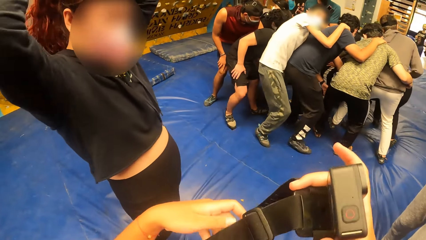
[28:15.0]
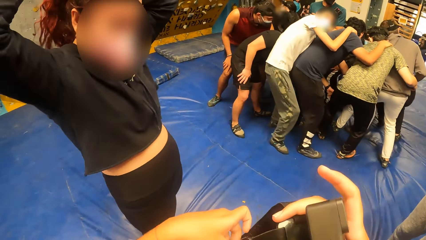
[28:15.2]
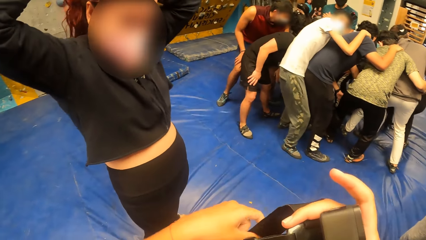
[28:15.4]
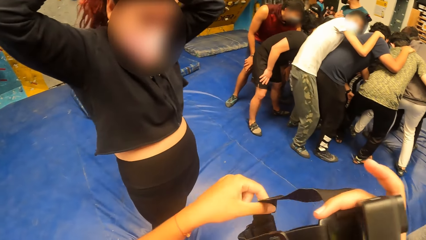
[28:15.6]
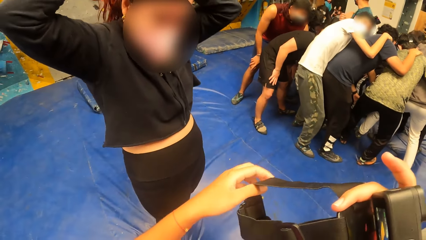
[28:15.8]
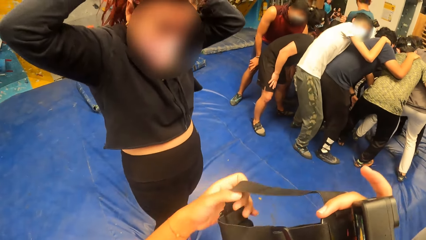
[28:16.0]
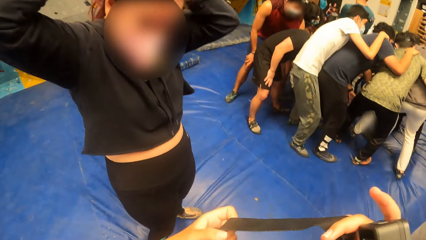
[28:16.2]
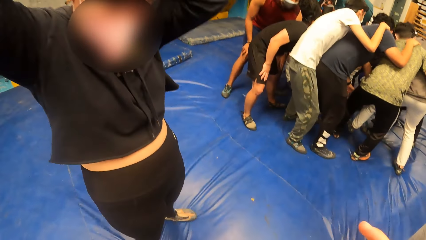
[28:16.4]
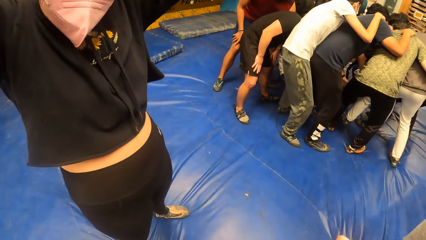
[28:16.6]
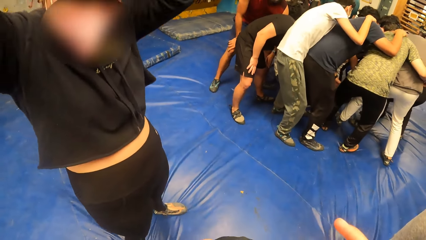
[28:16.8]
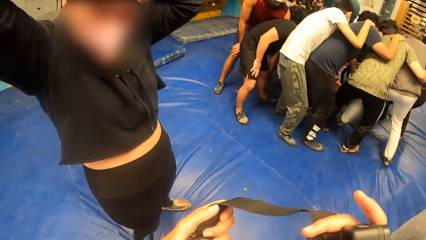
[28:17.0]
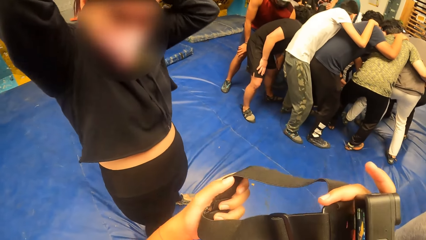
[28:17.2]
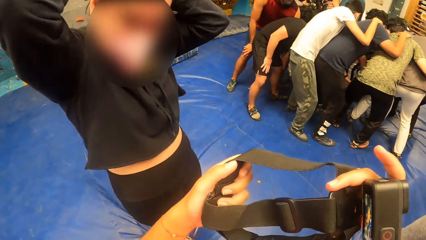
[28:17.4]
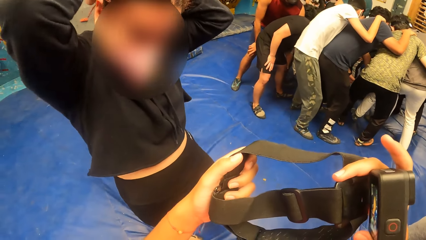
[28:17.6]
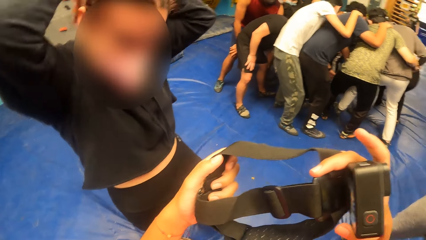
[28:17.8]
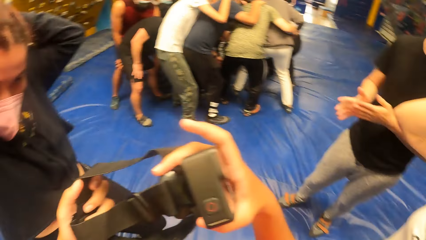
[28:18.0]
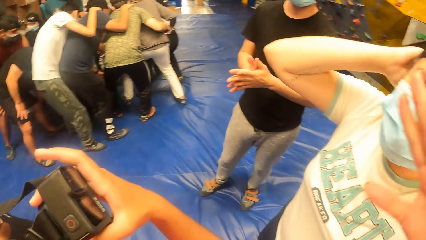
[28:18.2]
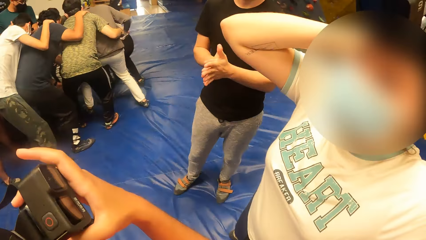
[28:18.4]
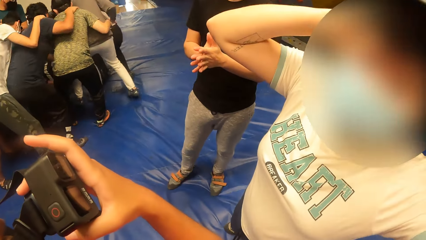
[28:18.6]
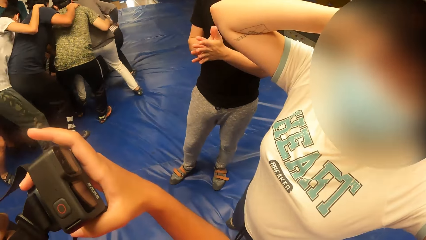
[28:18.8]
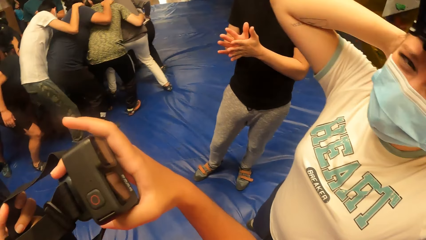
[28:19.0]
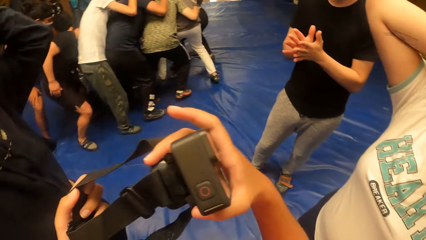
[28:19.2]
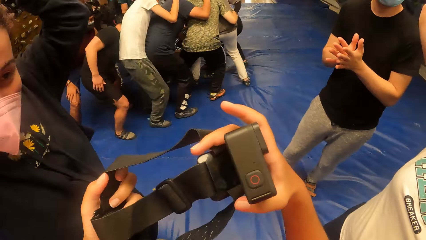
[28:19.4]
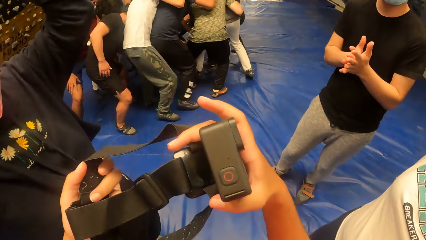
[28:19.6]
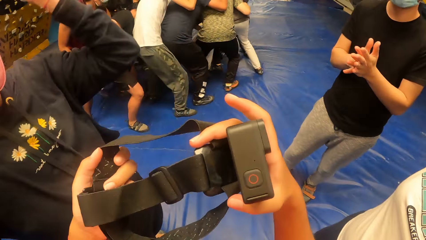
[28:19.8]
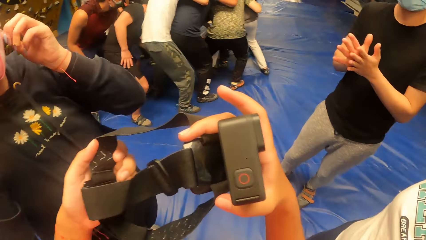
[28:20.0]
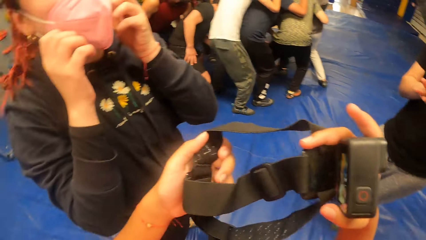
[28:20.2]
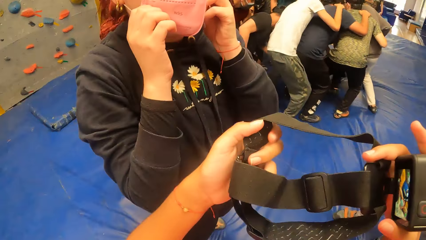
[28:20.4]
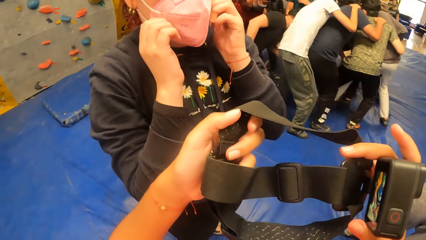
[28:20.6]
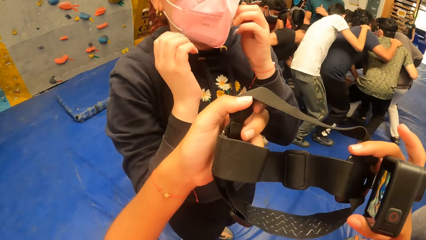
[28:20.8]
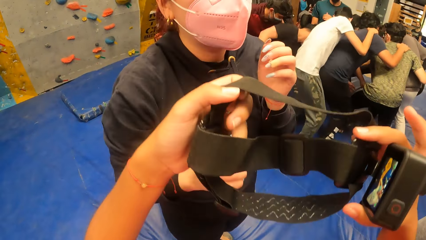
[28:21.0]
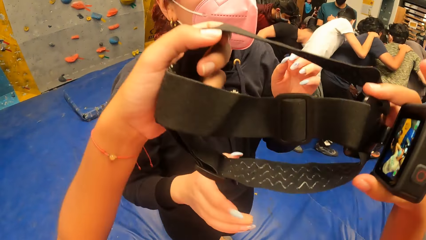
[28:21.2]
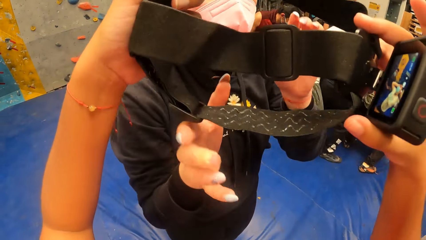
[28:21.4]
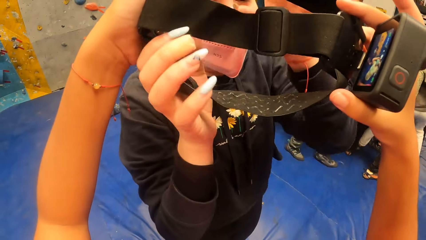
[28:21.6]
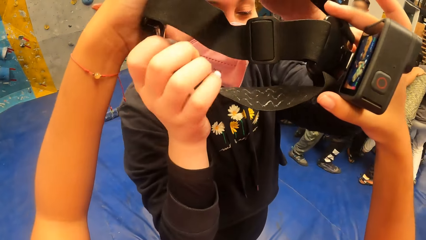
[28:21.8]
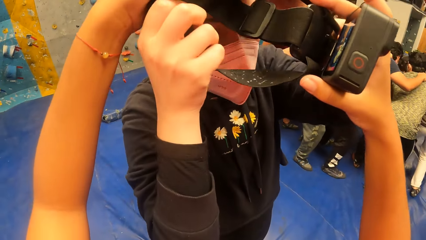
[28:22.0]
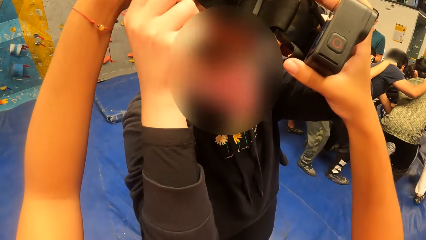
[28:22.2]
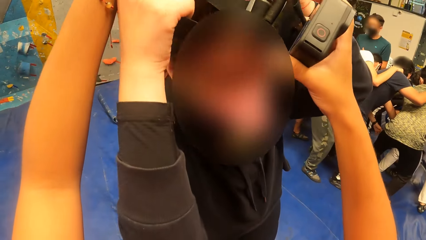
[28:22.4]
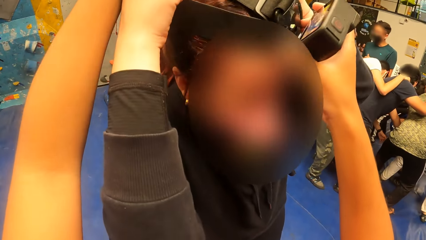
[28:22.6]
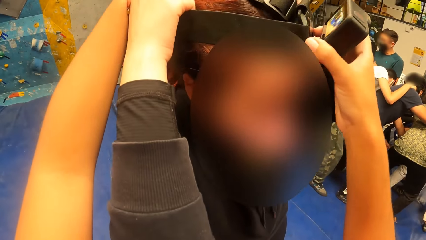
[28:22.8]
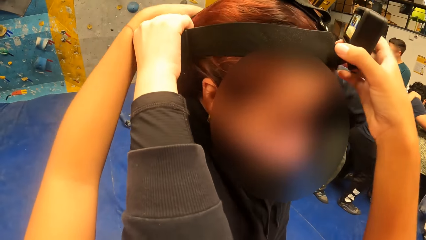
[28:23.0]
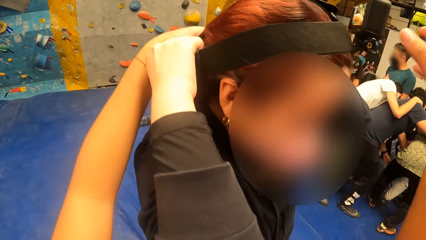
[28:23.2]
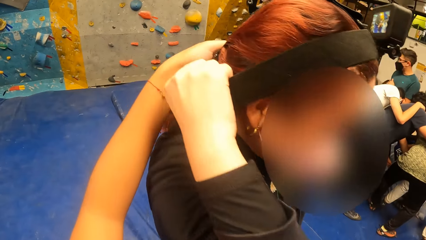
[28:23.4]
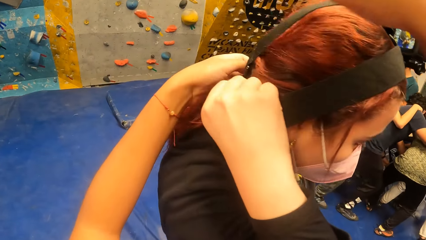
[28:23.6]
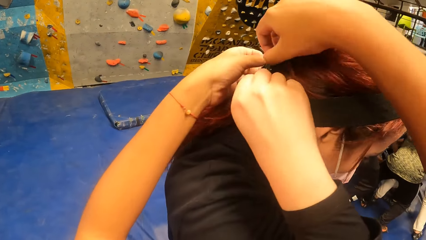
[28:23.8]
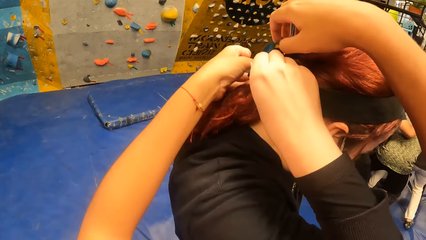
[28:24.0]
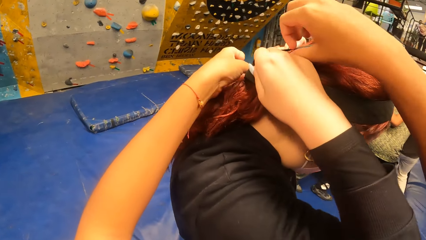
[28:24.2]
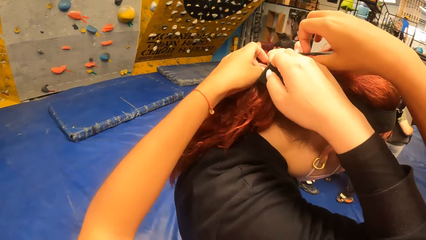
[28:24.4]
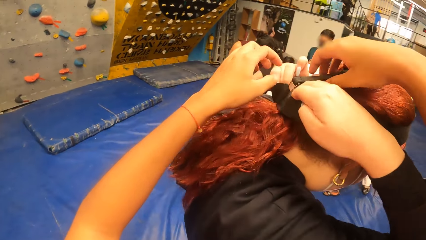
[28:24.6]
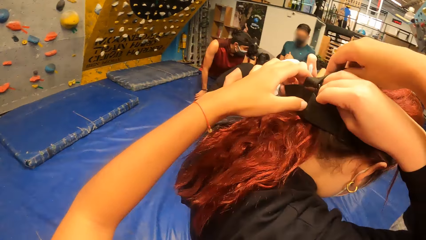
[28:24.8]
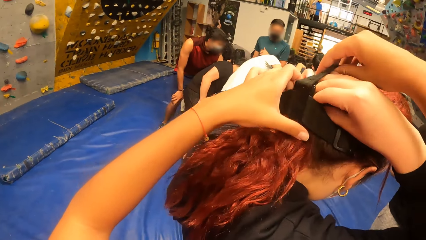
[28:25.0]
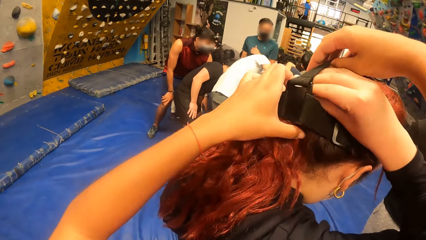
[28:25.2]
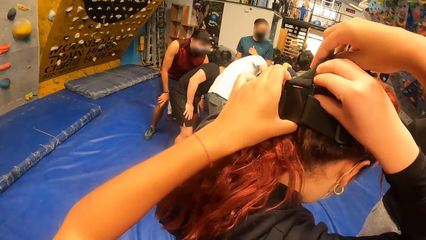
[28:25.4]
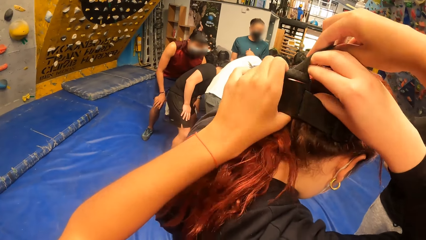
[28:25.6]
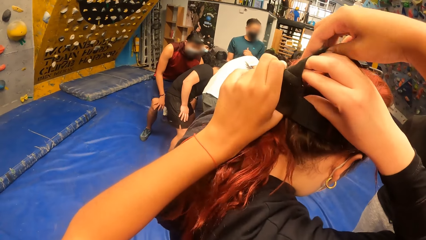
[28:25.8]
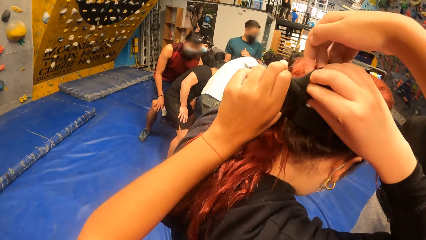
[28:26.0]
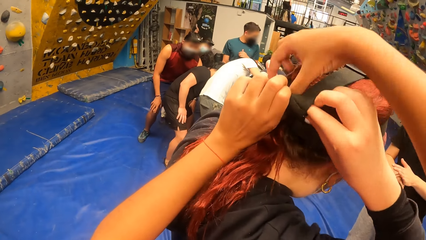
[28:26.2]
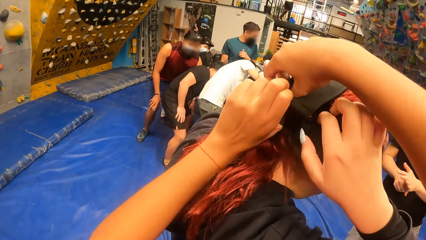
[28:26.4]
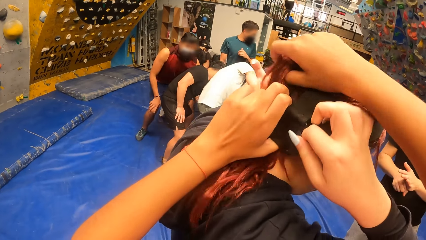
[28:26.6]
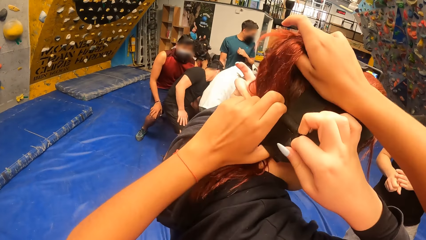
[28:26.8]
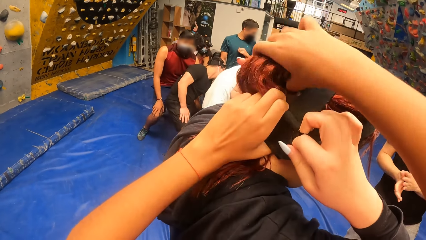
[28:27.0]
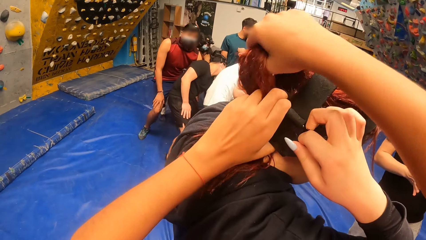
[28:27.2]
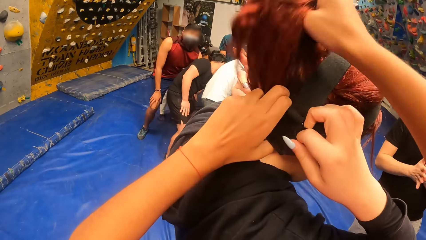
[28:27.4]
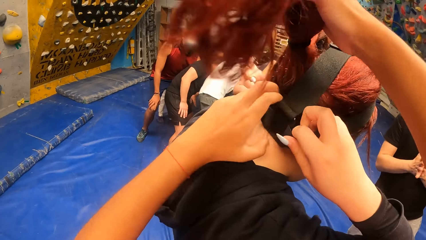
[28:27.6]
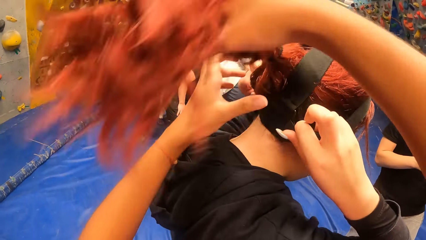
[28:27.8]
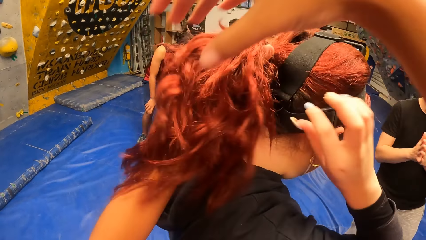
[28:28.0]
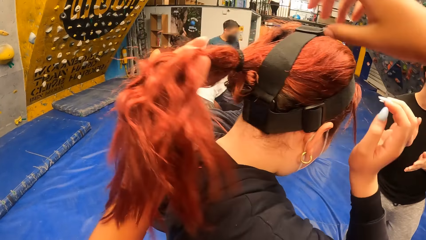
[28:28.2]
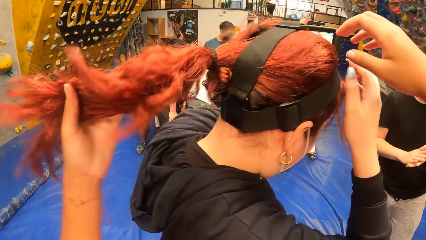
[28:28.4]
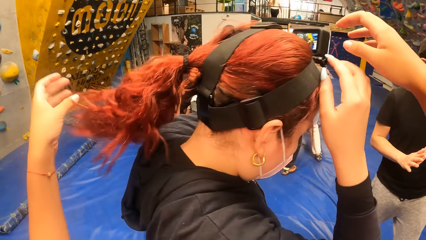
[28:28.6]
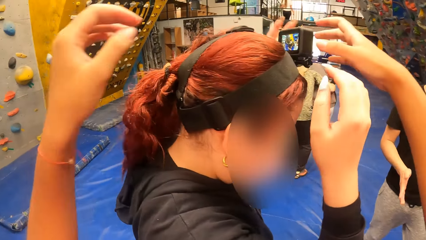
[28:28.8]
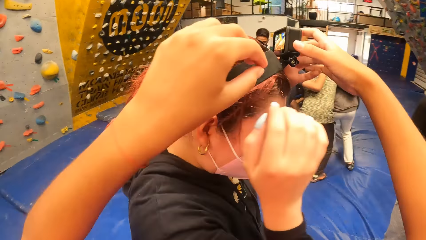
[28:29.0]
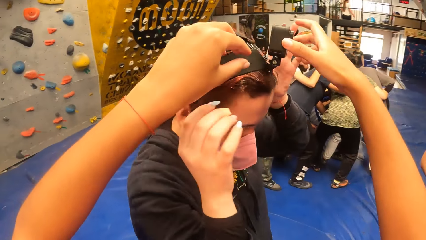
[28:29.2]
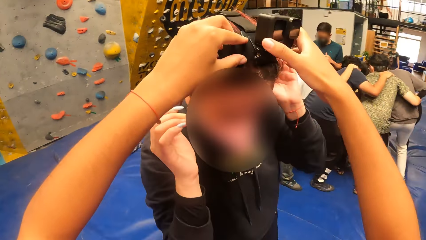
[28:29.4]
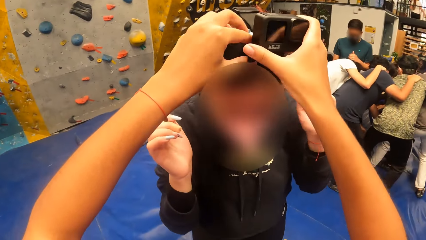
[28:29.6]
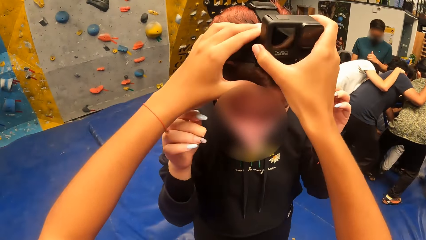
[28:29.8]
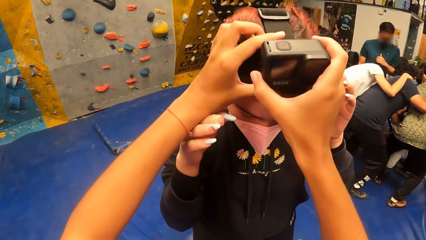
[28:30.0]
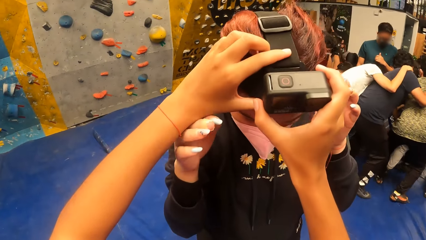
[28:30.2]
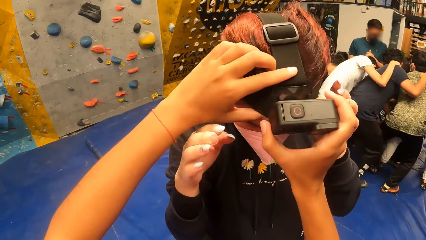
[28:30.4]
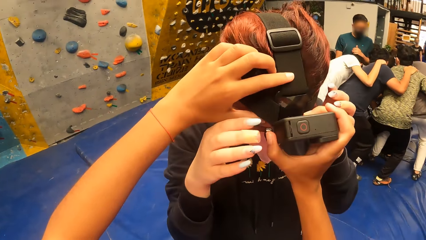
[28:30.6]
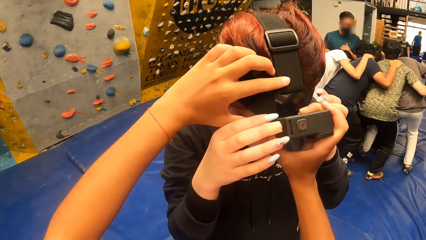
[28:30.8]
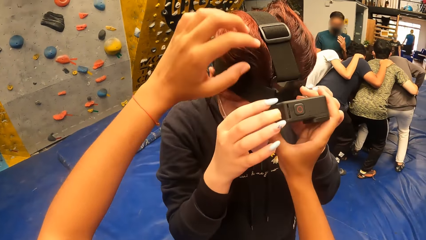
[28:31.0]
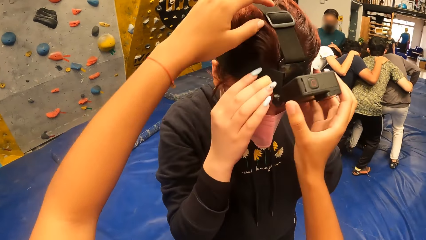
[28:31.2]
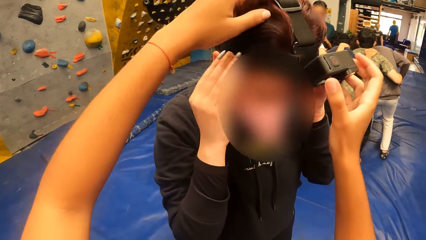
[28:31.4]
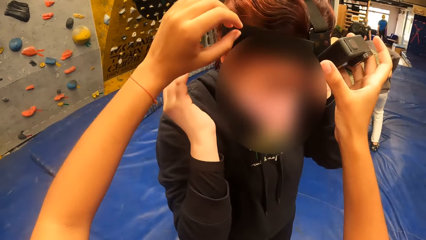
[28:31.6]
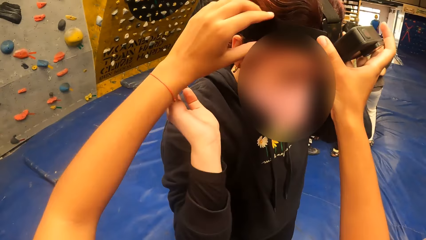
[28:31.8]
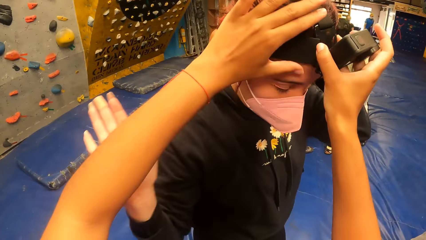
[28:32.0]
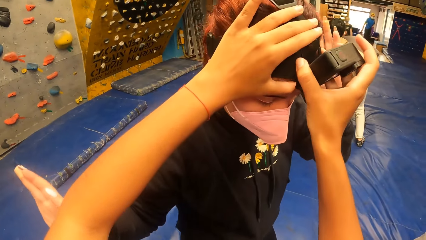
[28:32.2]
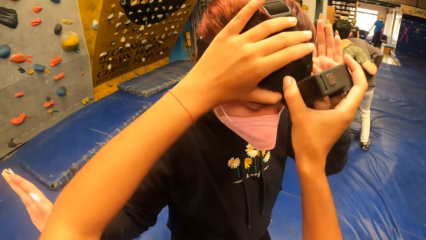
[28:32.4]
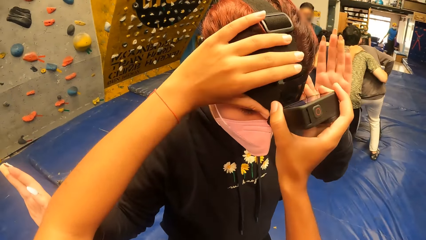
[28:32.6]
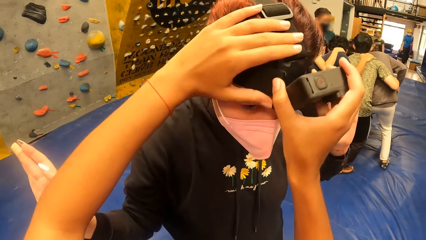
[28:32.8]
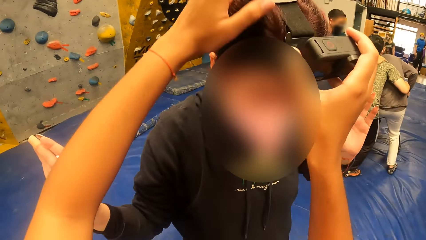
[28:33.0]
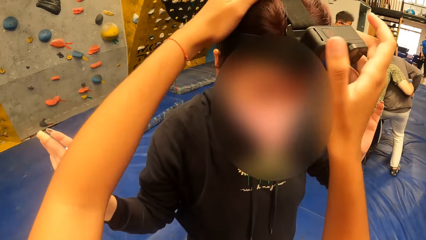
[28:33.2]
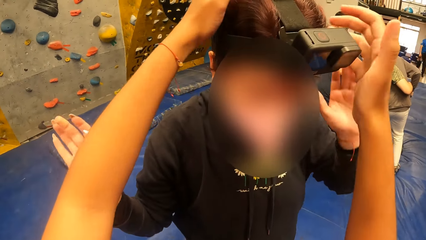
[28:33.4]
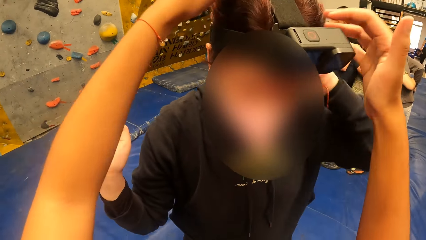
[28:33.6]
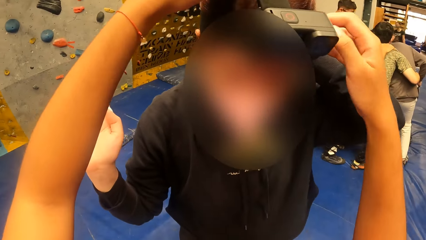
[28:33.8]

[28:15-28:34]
A woman adjusts her hair. The camera wearer moves the camera. Another woman adjusts her hair. The camera wearer moves the camera. The first woman adjusts her facemask. The camera wearer moves the camera. They put the camera on the head of the first woman with both hands. The first woman holds the camera strap with both hands and puts the camera on her head. The camera wearer adjusts the camera on the head of the first woman. They adjust the hair of the first woman. They adjust the camera on the head of the first woman with both hands. The first woman moves her hands. The camera wearer adjusts the camera on the head of the first woman.
